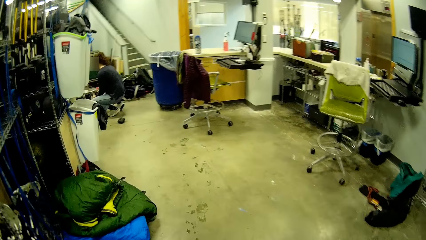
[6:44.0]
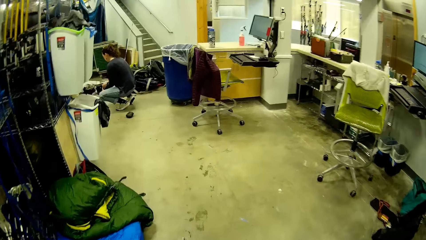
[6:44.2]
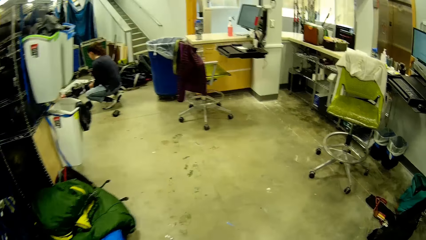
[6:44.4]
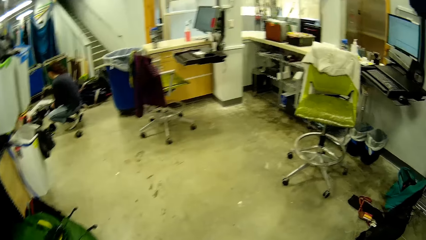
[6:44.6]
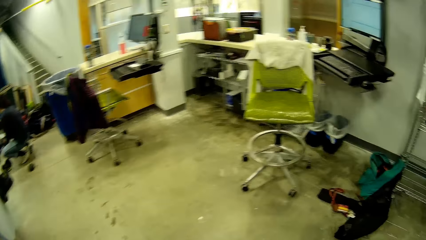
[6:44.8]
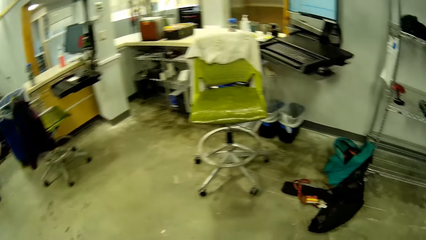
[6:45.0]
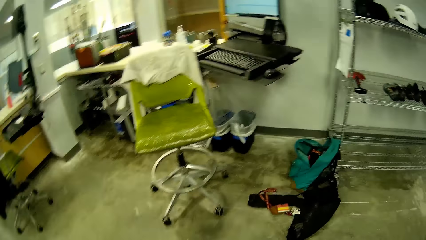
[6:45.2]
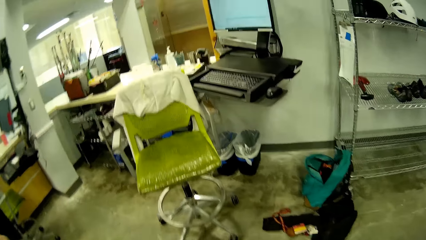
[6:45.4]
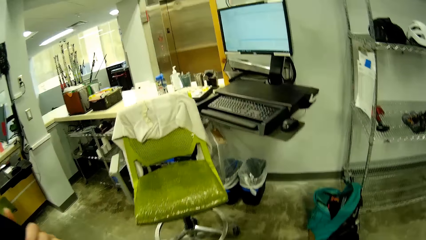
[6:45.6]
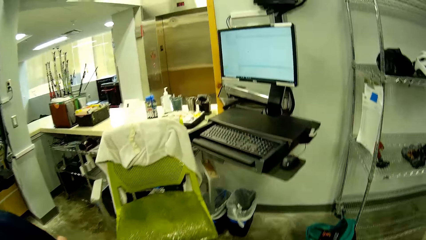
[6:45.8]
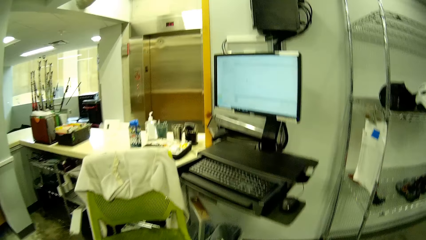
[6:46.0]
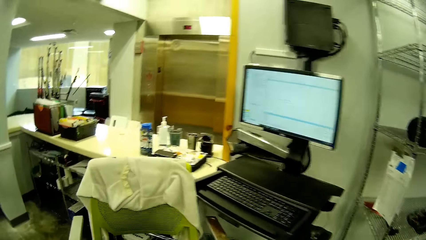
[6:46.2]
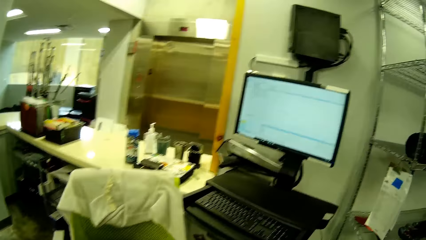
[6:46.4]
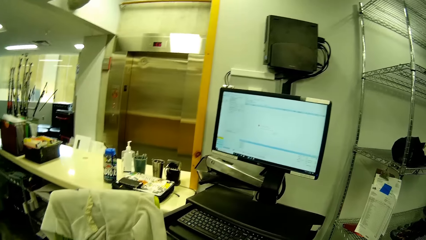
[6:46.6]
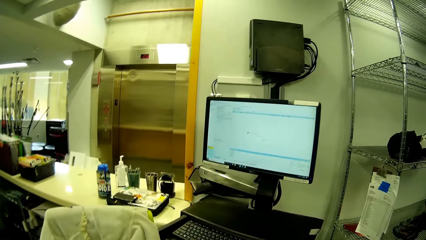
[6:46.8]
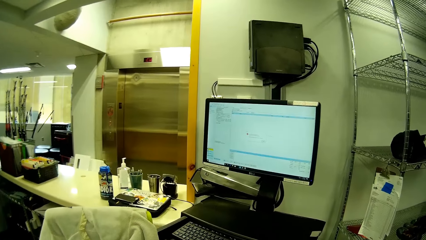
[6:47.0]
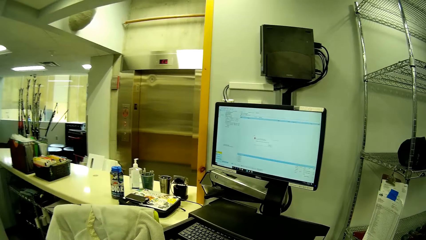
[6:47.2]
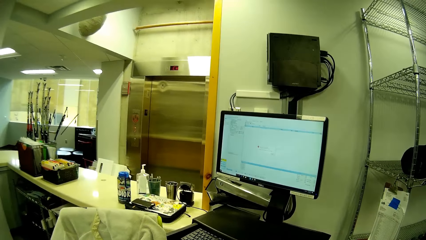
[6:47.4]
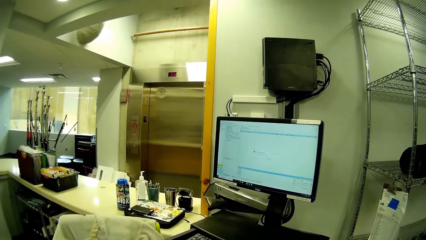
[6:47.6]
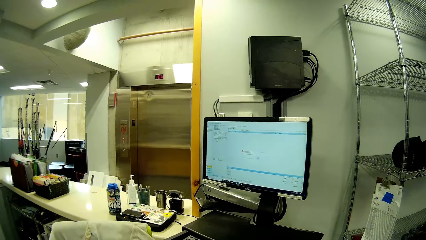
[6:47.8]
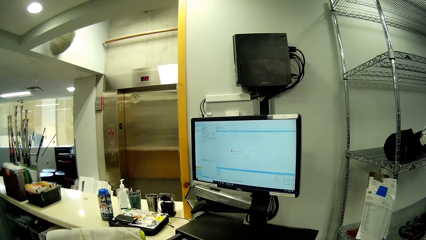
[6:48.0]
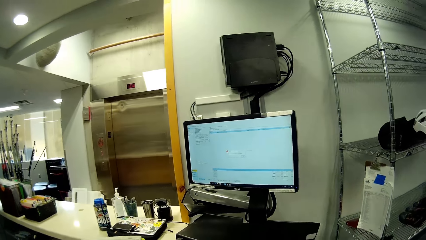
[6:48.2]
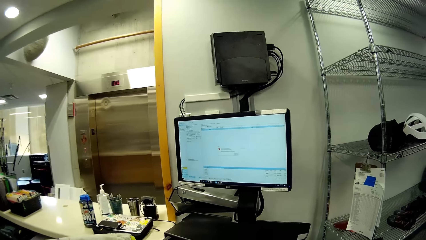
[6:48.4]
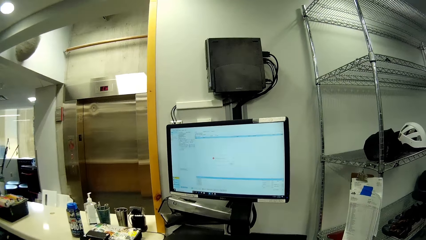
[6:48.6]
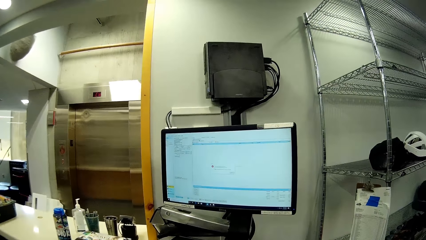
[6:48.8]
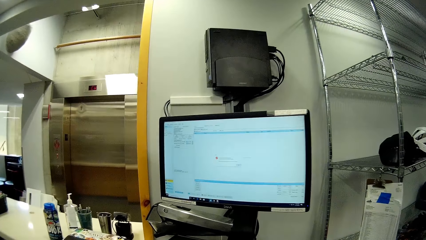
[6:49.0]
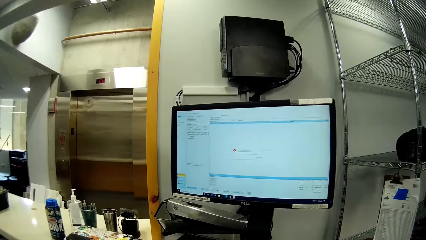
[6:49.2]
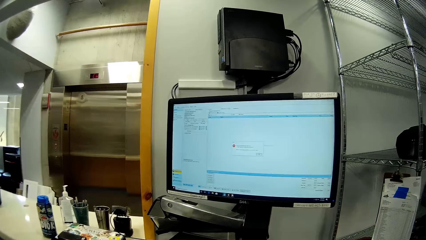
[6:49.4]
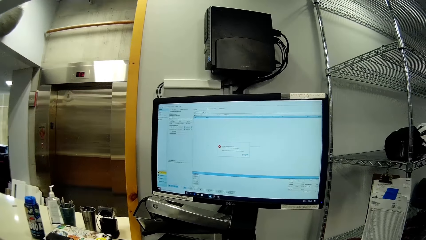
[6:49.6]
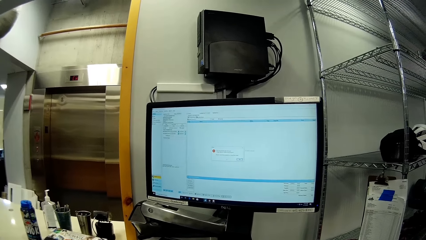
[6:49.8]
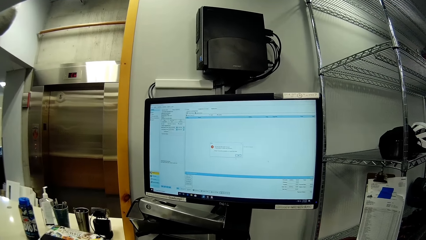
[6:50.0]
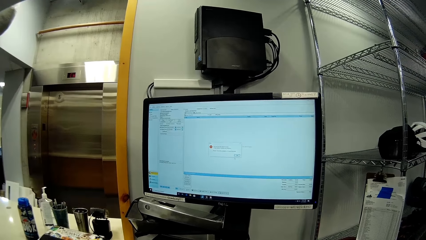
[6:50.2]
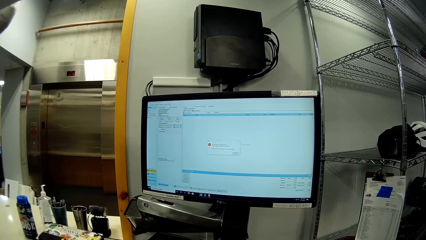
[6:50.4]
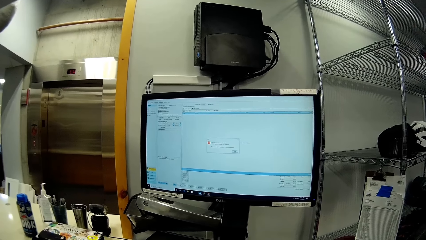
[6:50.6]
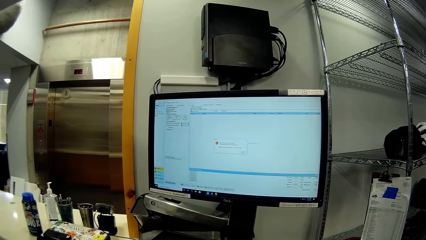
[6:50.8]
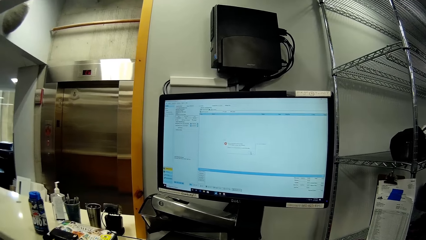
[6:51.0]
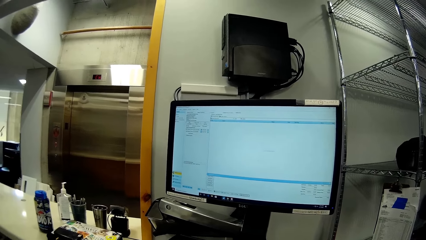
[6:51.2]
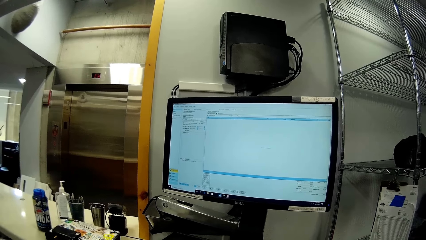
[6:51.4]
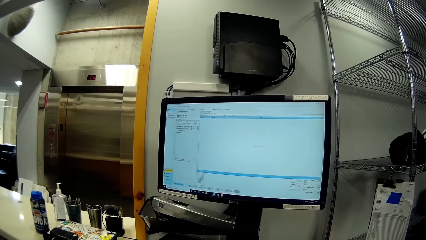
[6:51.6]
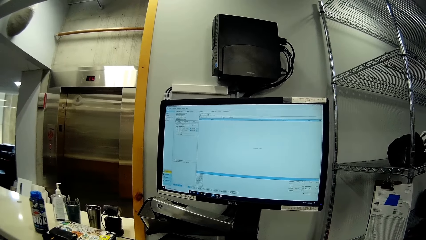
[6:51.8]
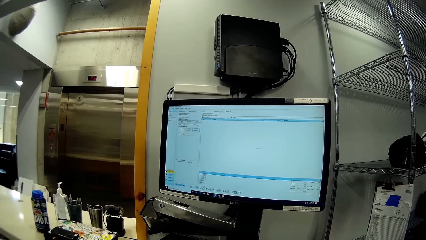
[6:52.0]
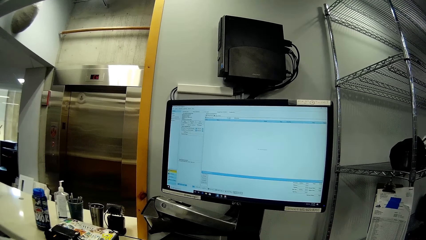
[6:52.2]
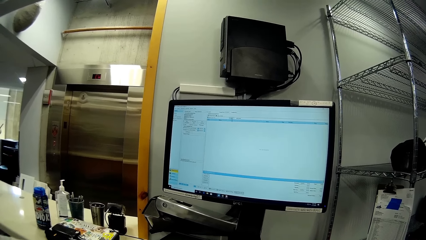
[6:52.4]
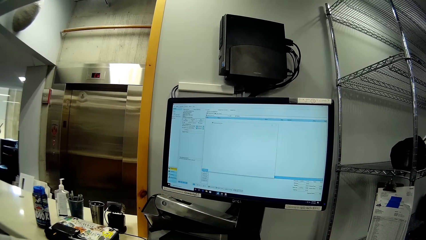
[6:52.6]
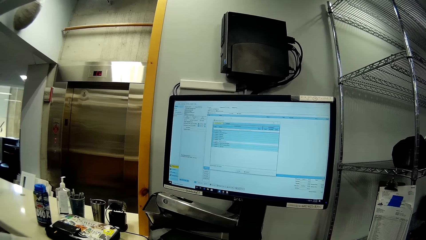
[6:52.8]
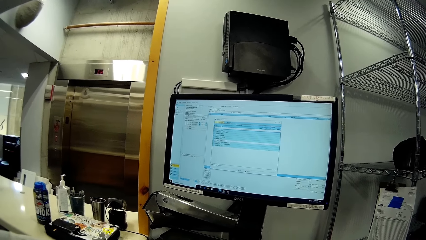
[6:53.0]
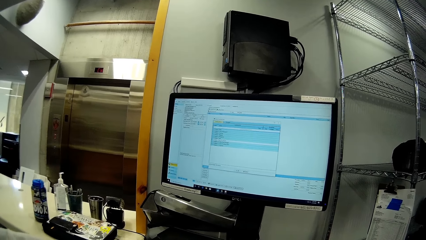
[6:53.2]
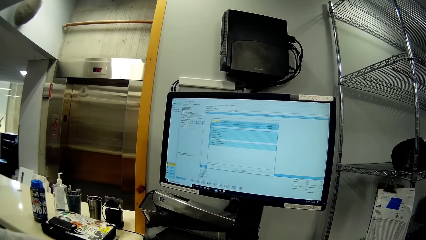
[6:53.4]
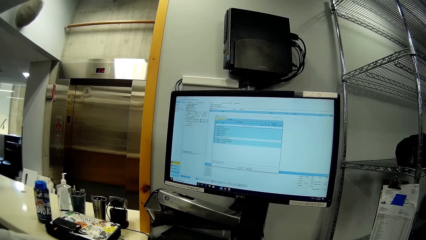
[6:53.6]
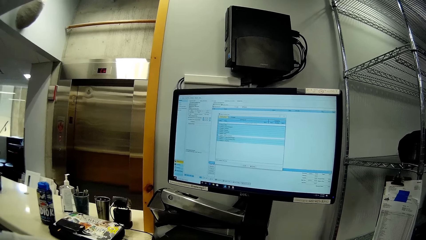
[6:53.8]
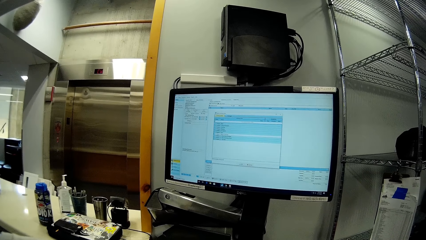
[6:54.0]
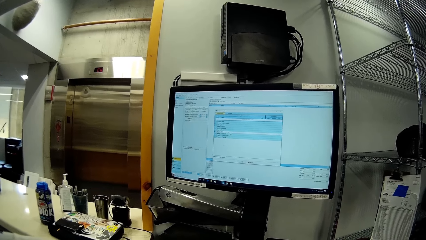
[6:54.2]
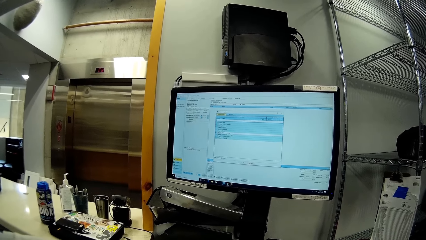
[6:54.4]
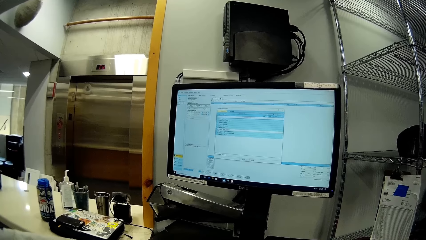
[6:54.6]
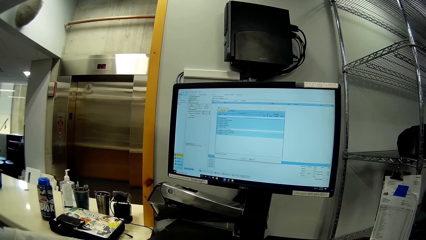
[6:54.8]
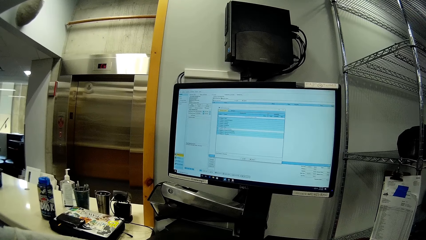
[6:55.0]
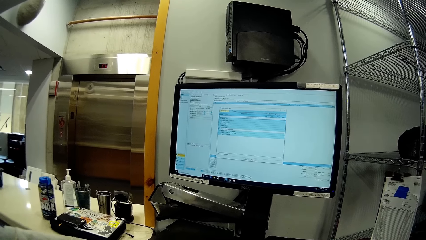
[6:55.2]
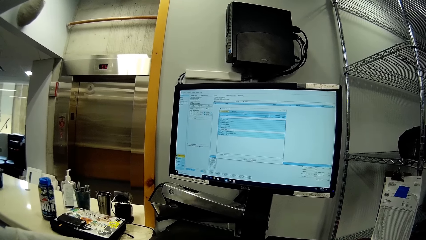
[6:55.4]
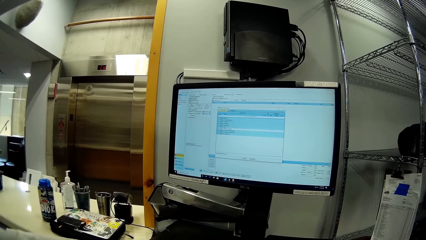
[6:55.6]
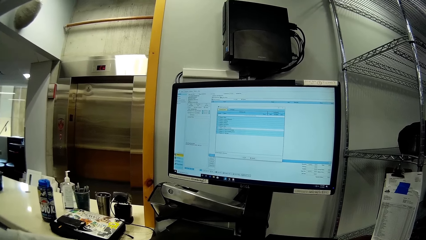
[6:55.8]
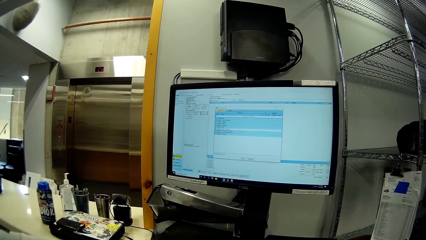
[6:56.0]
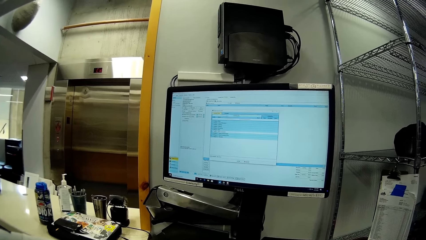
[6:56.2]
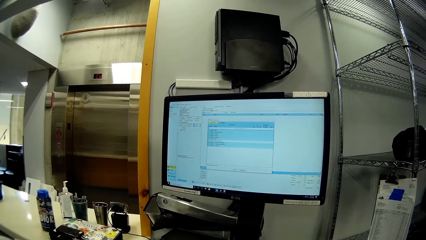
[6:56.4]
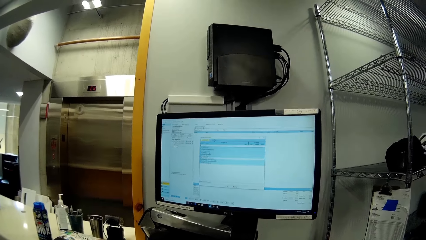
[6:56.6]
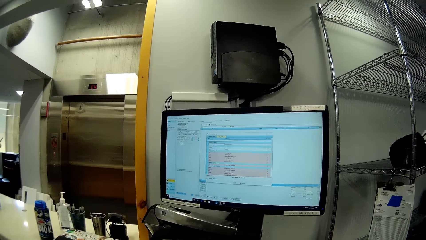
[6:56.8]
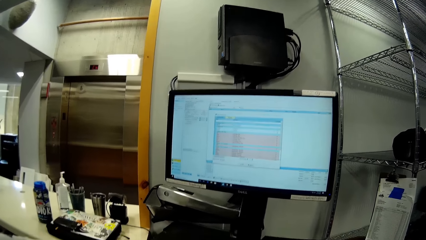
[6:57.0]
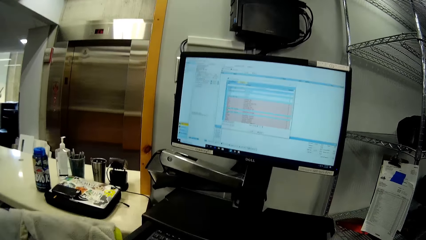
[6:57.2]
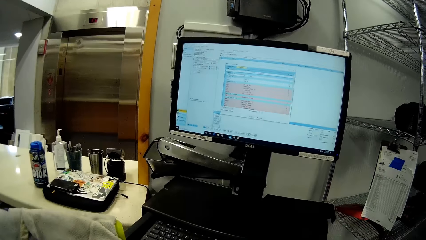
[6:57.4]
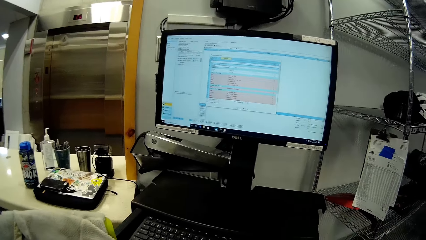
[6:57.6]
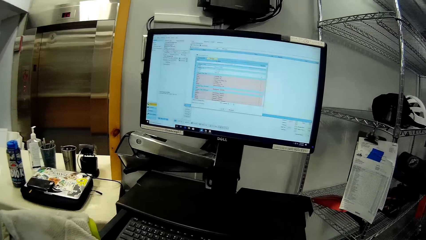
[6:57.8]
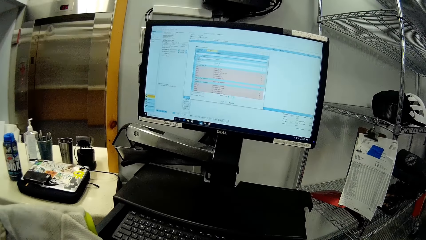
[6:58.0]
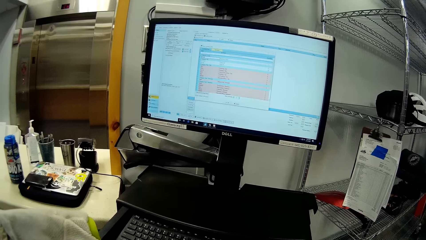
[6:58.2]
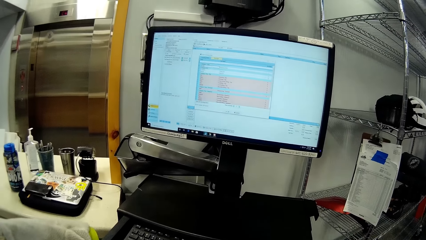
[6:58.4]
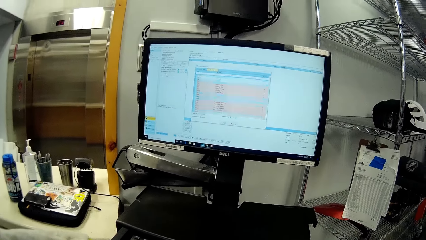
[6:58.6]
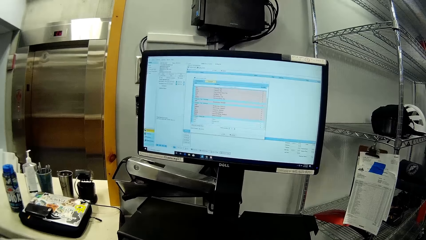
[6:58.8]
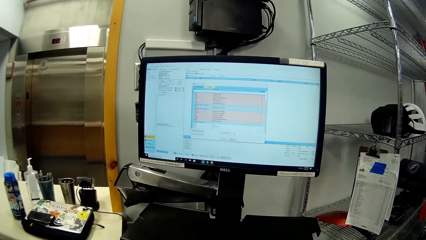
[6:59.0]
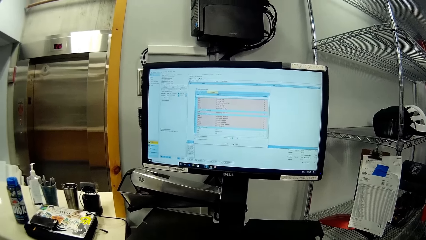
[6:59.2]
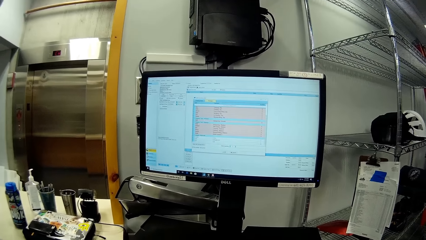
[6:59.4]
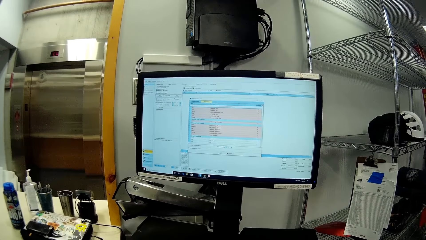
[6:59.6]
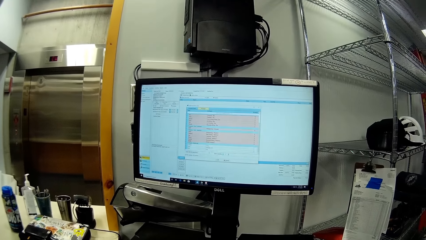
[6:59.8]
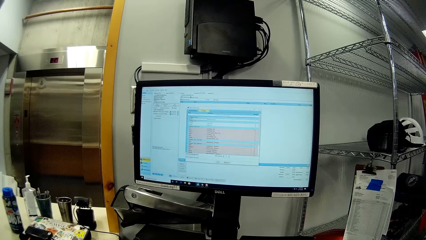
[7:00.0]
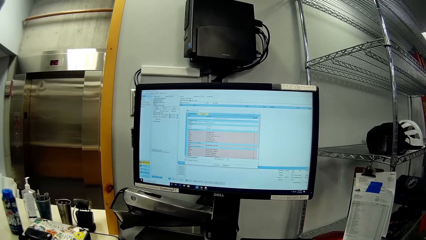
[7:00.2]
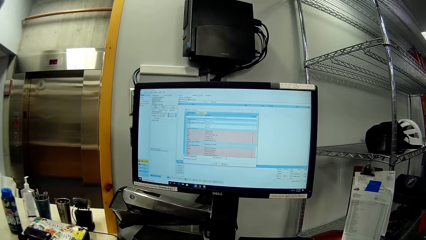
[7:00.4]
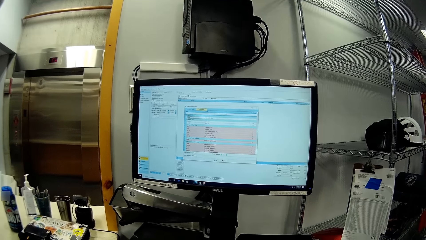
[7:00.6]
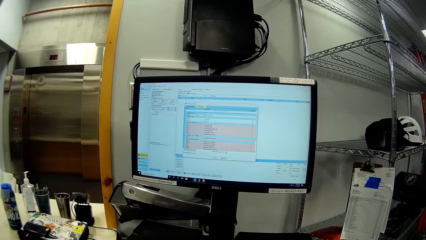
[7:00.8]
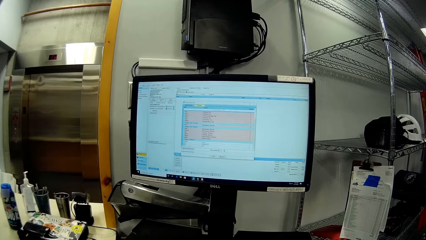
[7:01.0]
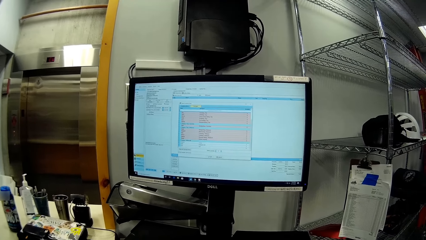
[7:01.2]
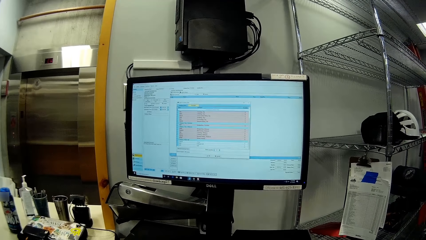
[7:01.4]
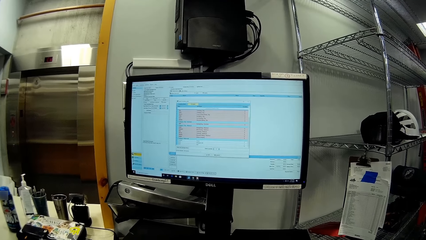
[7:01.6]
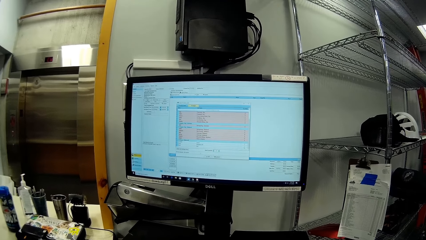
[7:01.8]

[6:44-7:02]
A woman squats. The camera wearer walks towards a green chair in front of a computer. They stand. They use the computer. They operate the computer.
